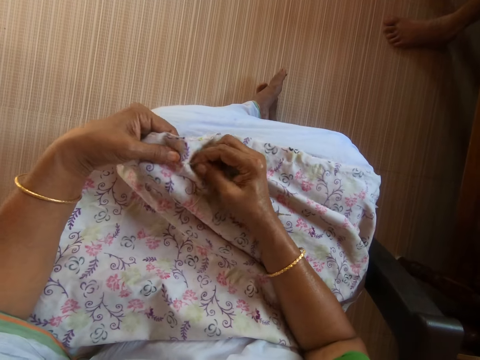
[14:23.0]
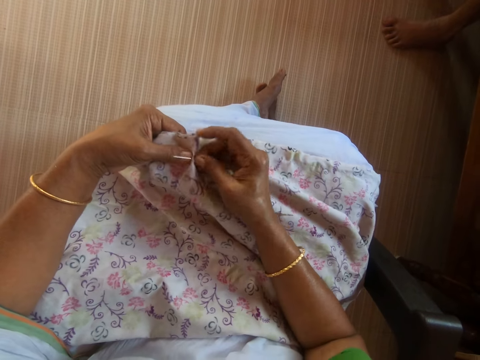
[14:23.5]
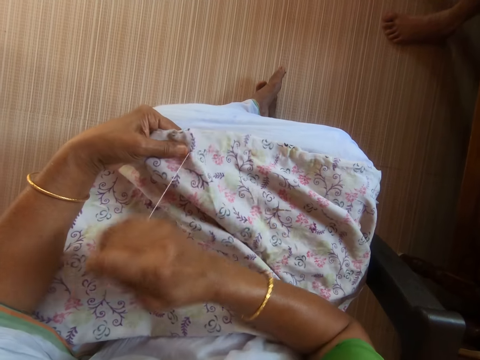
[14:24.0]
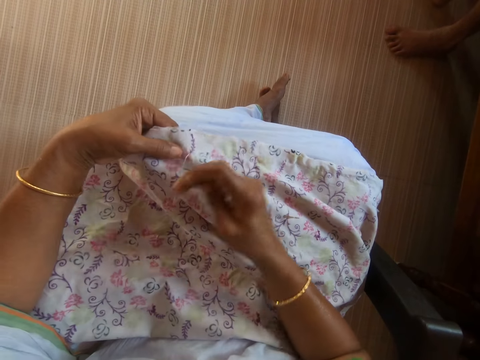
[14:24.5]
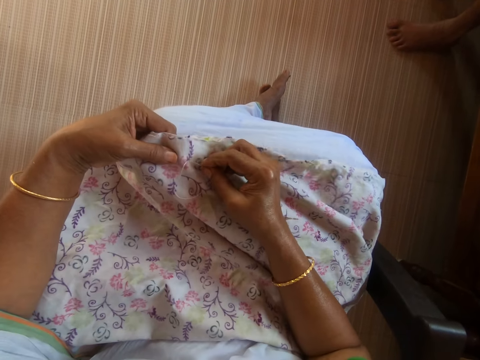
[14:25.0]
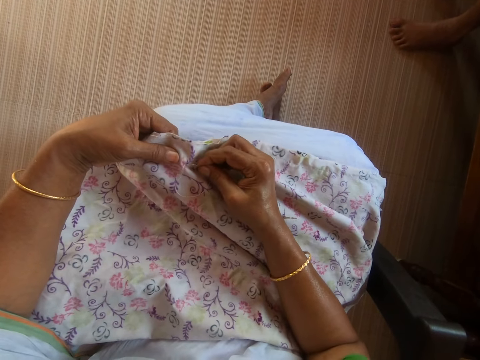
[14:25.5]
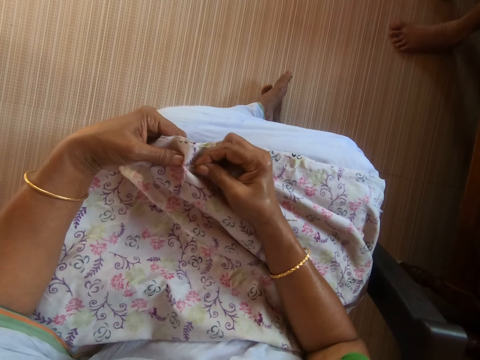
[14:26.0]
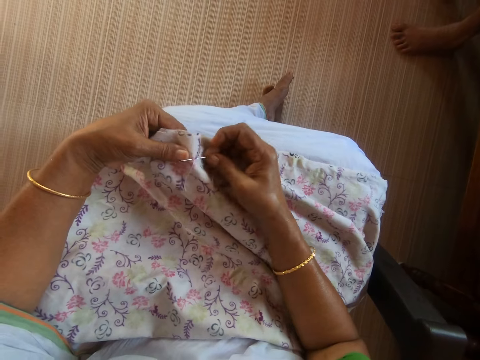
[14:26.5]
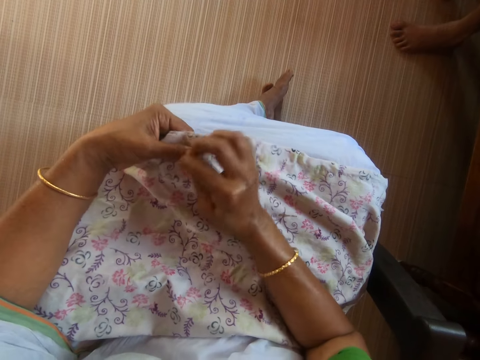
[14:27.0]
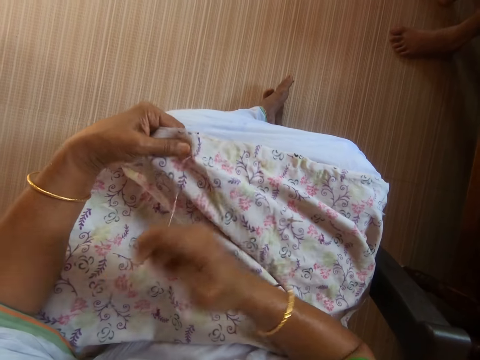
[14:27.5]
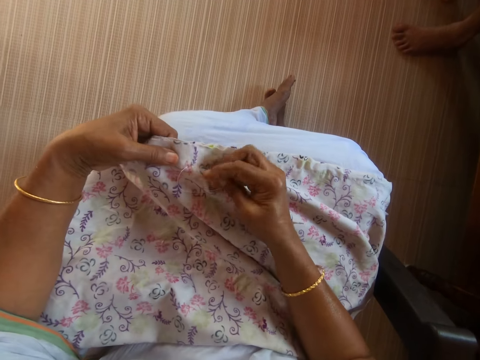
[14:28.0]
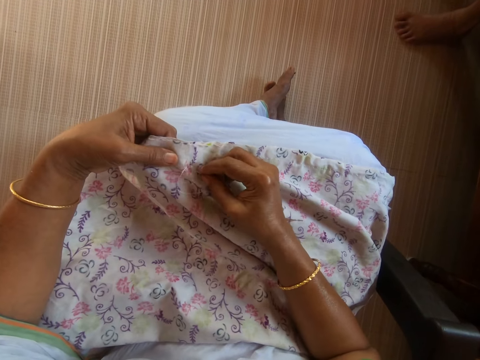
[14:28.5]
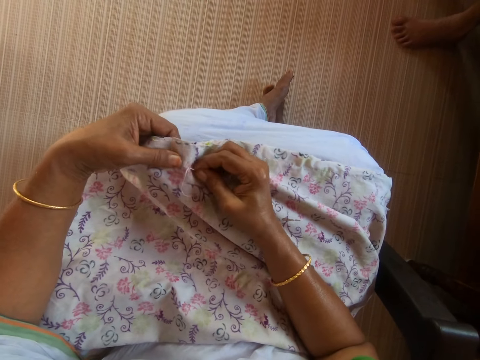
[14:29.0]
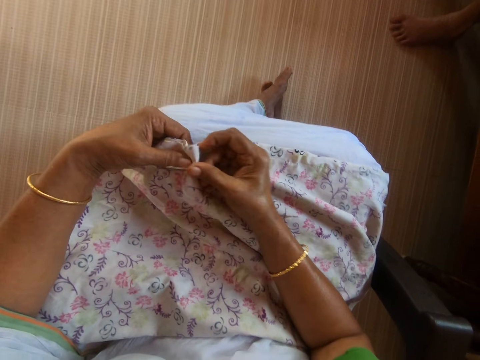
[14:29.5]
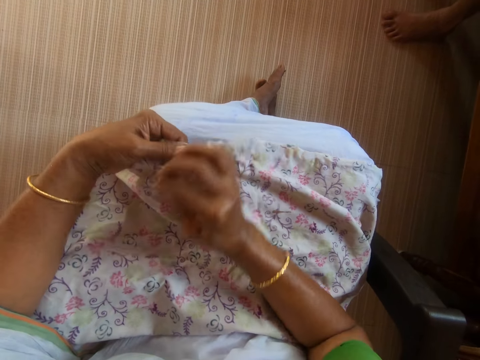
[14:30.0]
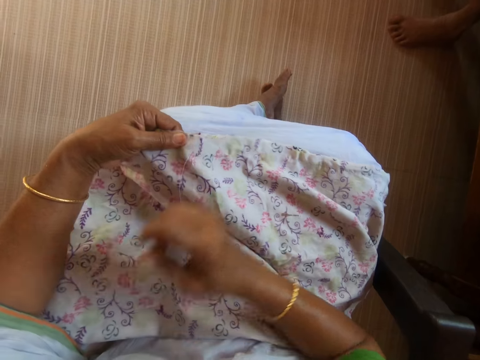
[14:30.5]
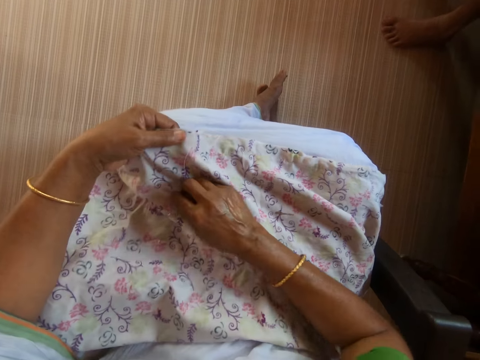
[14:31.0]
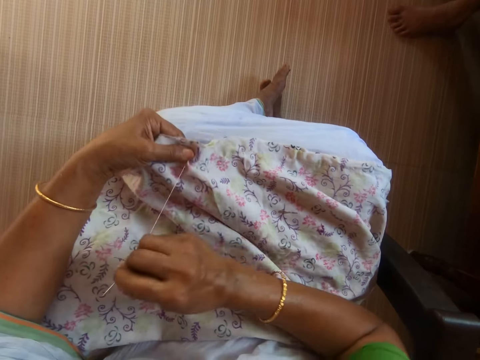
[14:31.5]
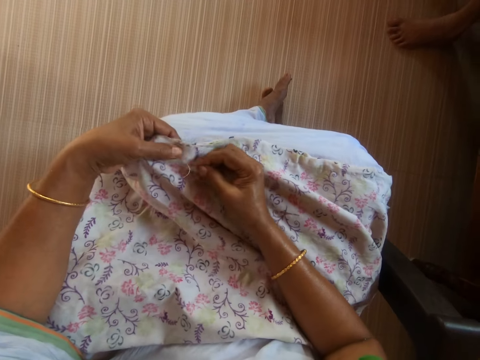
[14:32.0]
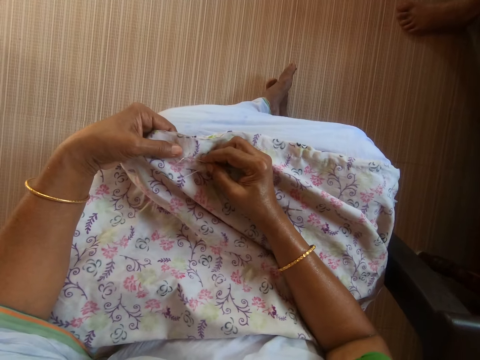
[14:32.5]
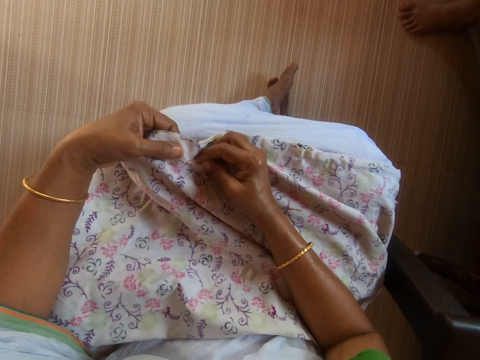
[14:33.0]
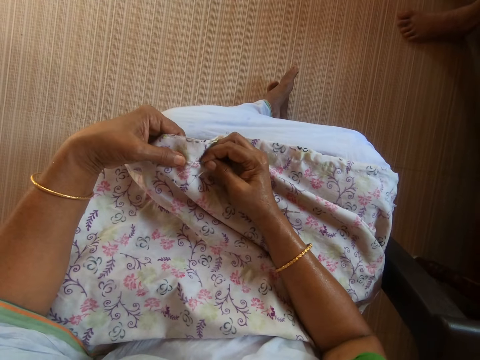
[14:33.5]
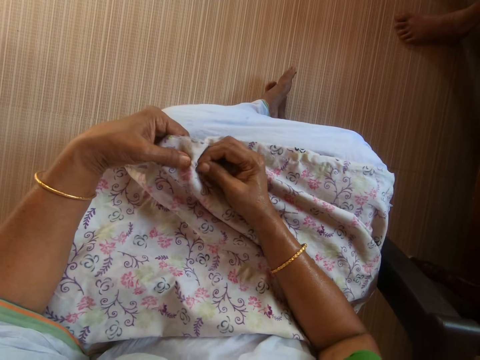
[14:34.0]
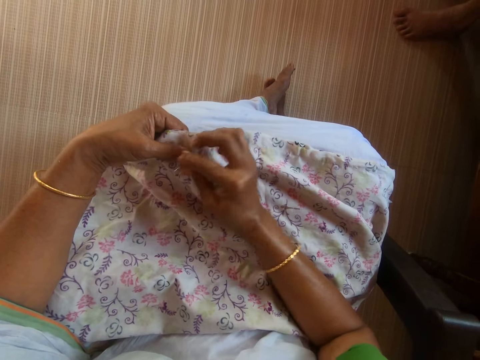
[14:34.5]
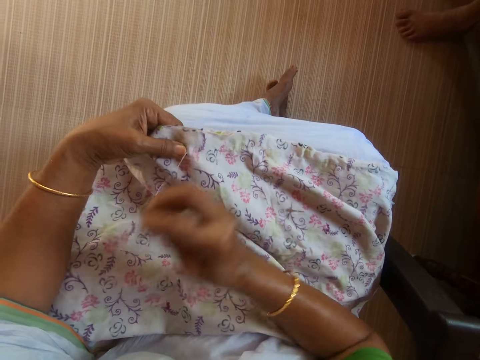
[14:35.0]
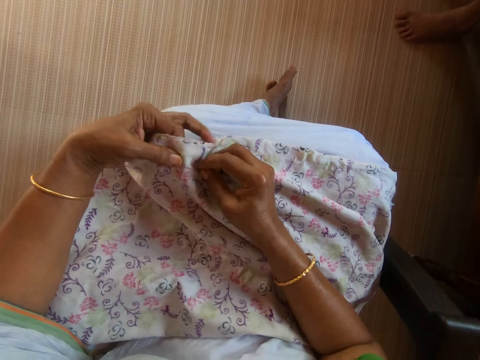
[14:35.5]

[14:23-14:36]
The camera wearer picks up the needle on the piece of cloth with her right hand. She pulls the needle and thread with her right hand. She sews the piece of cloth with the needle and thread in her right hand.

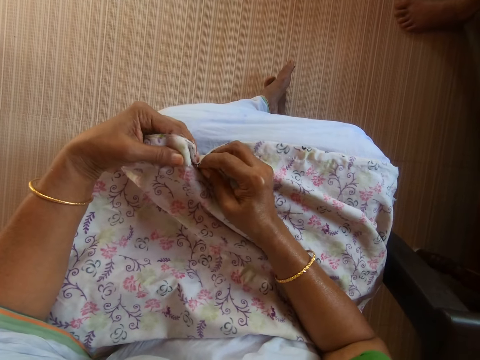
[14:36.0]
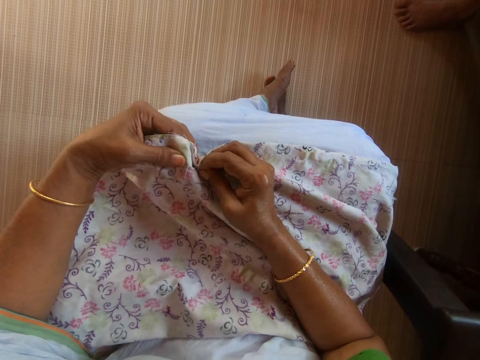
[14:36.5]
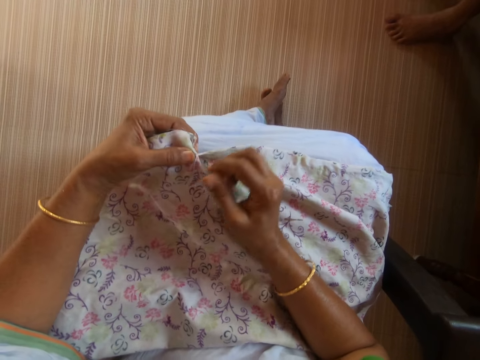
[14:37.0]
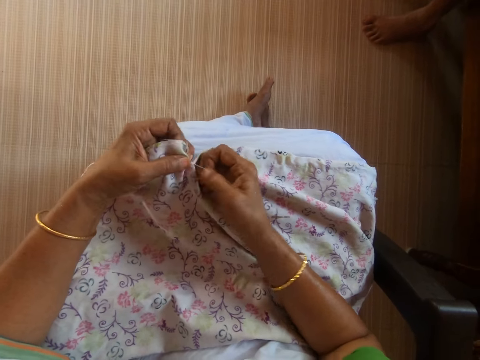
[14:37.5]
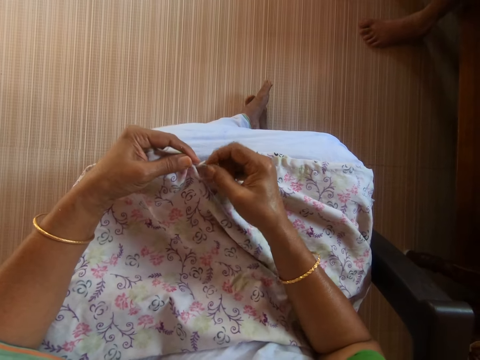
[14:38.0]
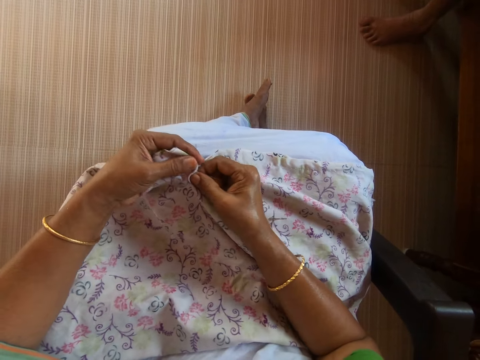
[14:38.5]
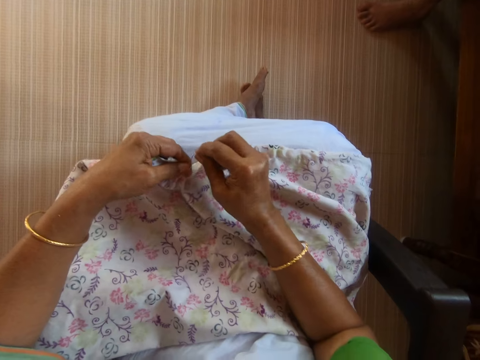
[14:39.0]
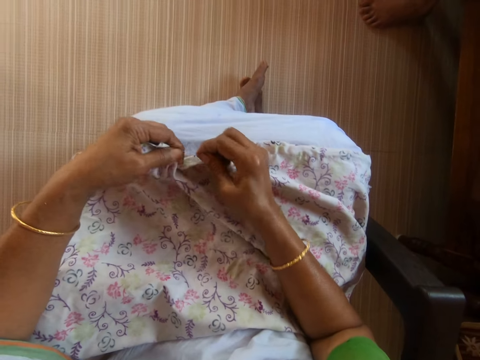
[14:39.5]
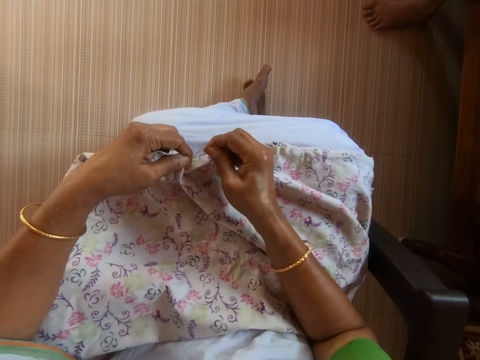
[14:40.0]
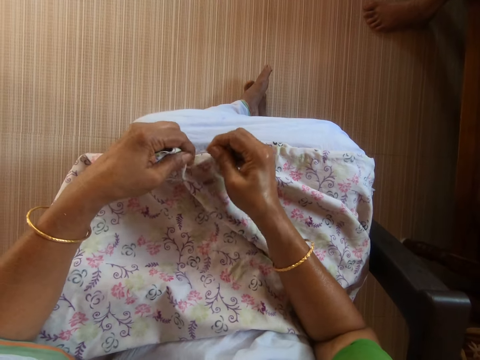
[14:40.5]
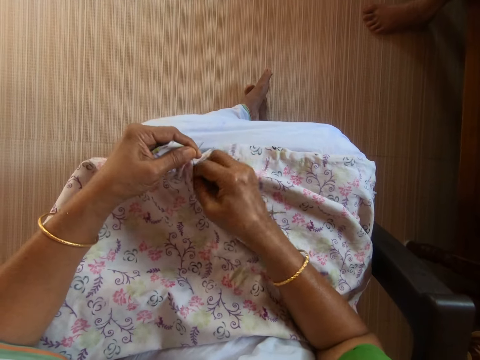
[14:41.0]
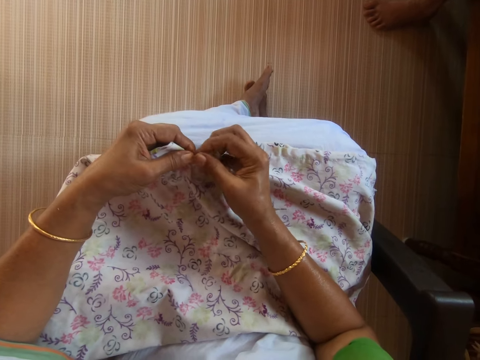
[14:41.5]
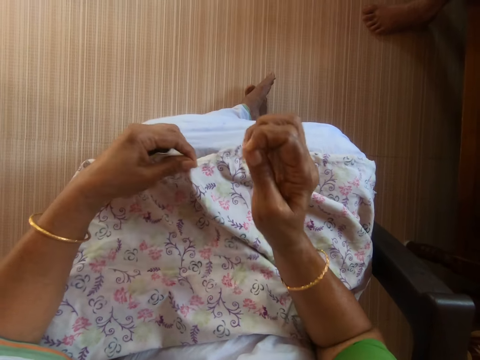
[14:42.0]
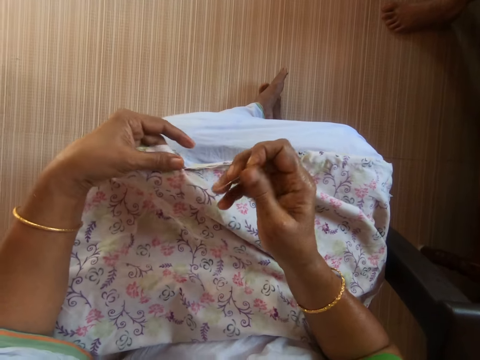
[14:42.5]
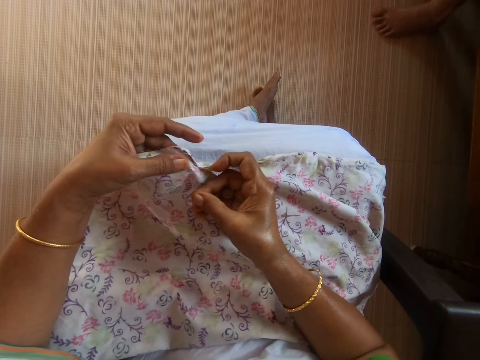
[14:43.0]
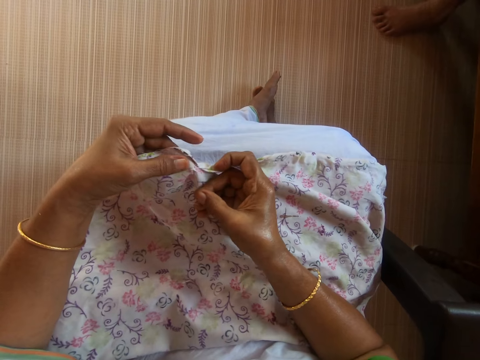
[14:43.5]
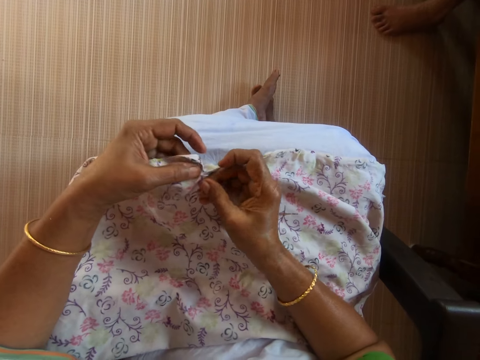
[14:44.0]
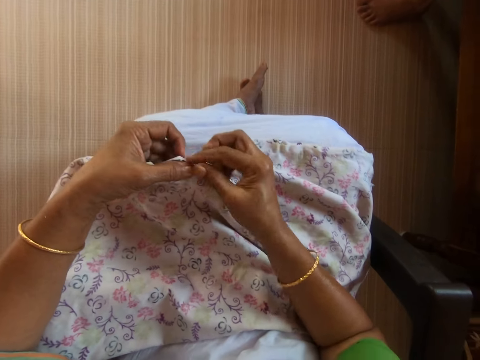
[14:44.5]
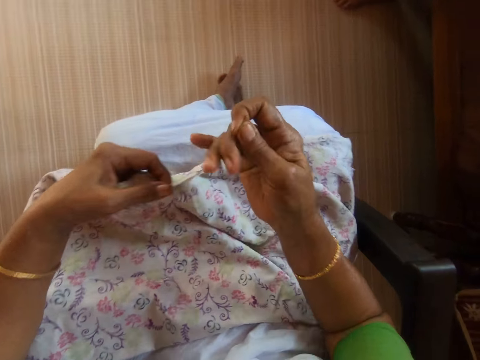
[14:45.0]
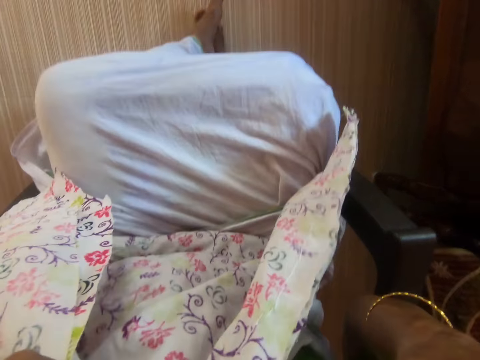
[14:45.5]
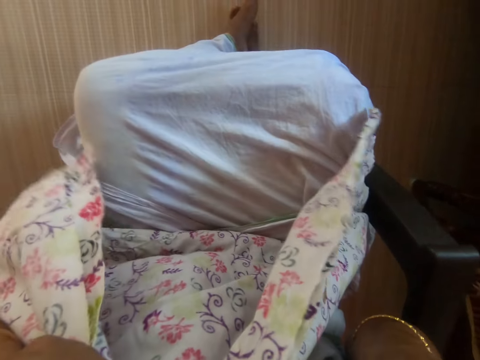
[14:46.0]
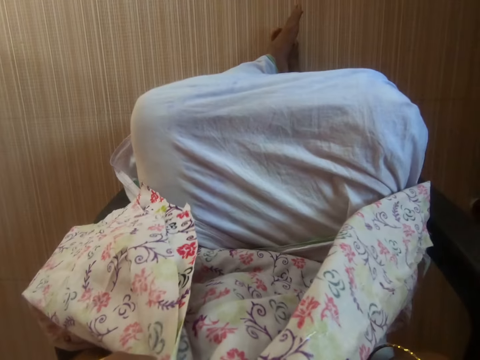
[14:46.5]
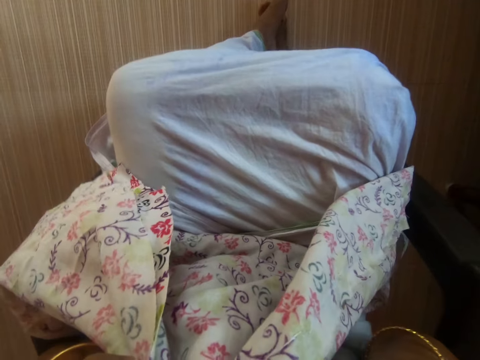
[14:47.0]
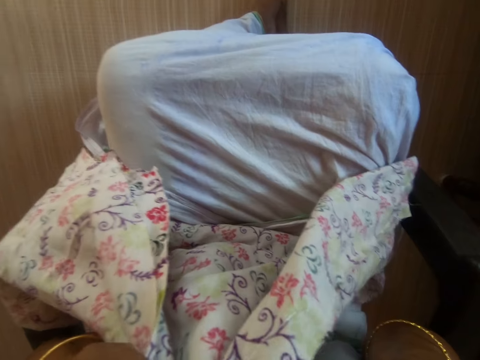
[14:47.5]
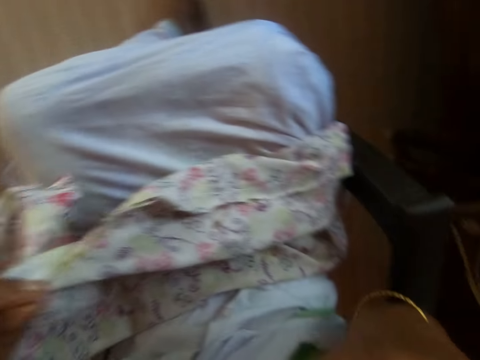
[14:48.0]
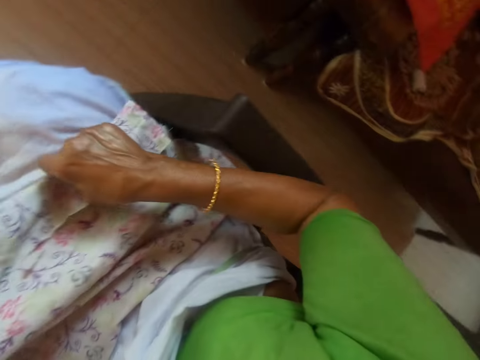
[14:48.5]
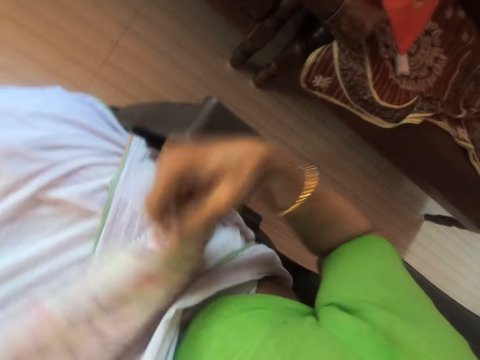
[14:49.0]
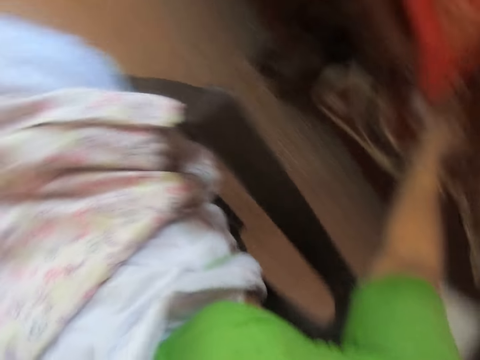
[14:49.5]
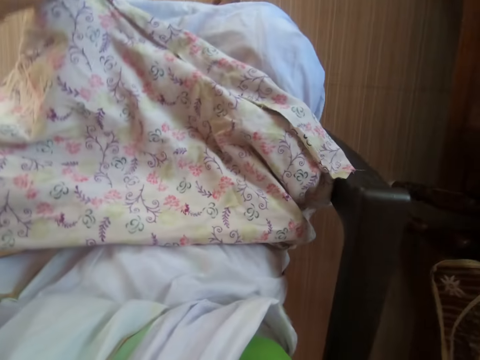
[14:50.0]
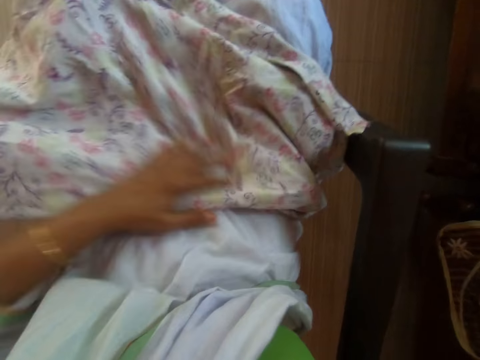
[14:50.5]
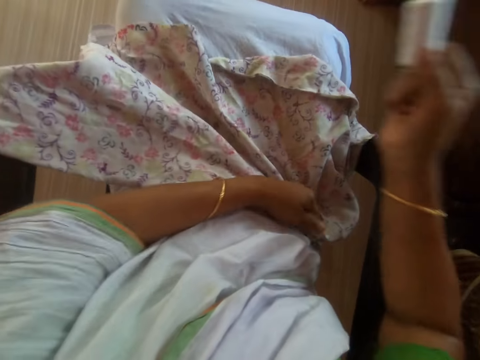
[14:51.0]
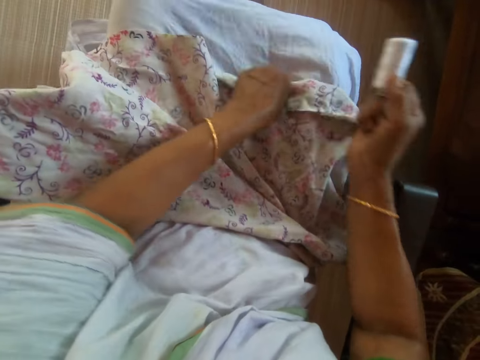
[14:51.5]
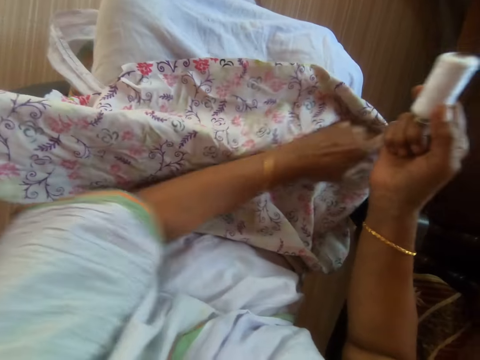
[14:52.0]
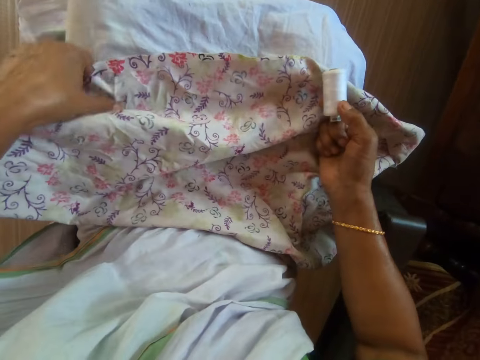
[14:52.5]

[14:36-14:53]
The camera wearer pulls the thread in the piece of cloth with her right hand. She twists the thread round the needle with her right hand. She pulls the needle and thread with her right hand. She sews the piece of cloth with the needle and thread in her right hand. She cuts the thread with her teeth. She places the piece of cloth on her thigh with her left hand. She picks up the piece of cloth with her right hand. She places the needle on a chair in the apartment with her right hand. She picks up a thread from the chair with her right hand. She straightens the piece of cloth on her laps with her left hand. She places her right hand on the piece of cloth on her laps.
